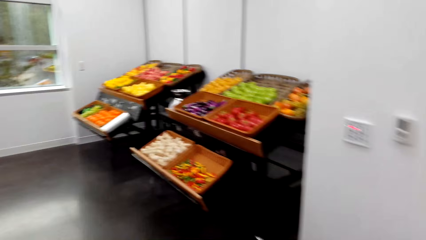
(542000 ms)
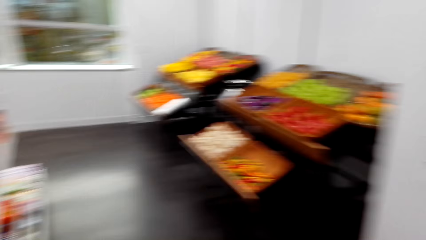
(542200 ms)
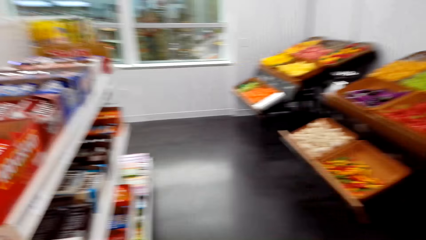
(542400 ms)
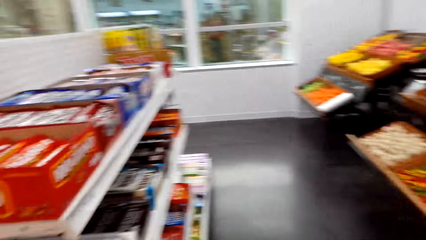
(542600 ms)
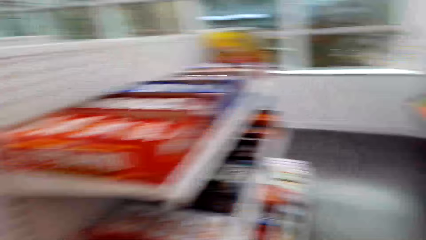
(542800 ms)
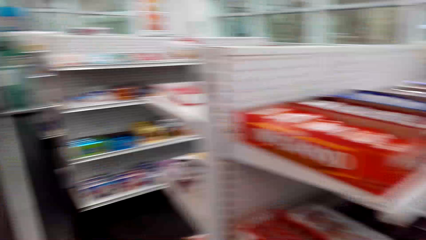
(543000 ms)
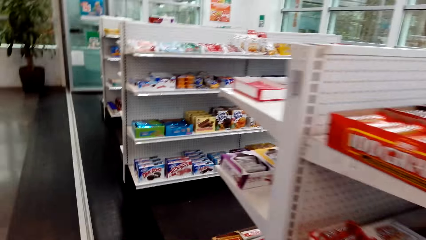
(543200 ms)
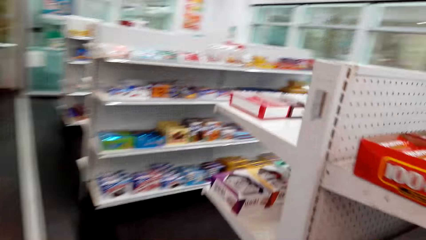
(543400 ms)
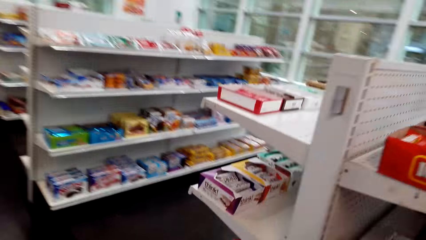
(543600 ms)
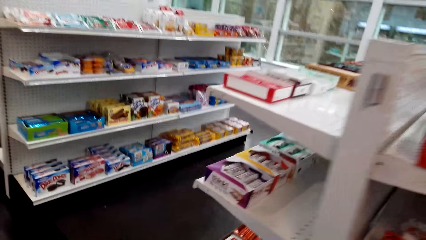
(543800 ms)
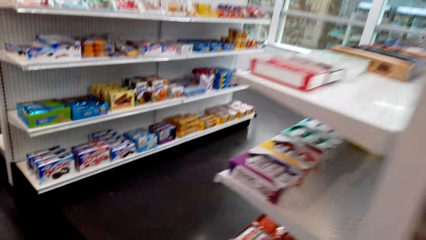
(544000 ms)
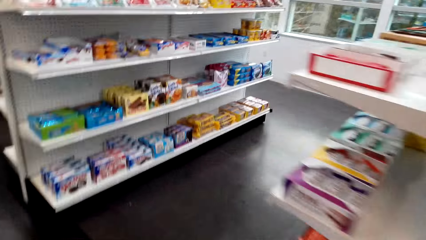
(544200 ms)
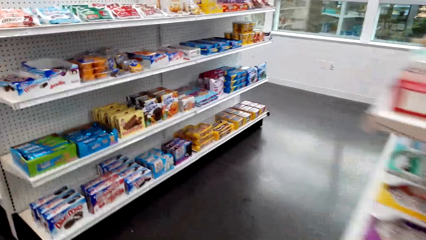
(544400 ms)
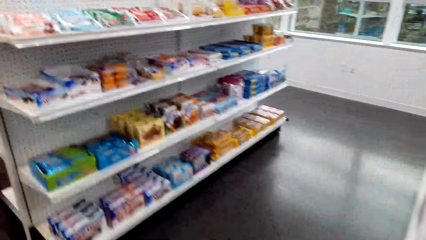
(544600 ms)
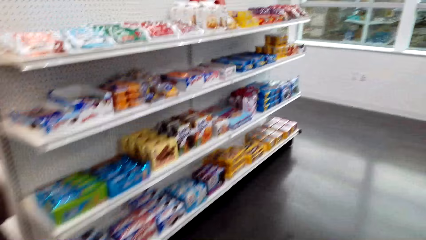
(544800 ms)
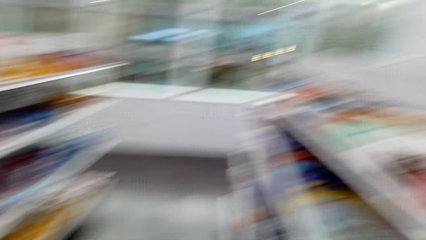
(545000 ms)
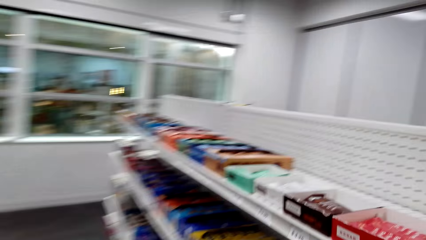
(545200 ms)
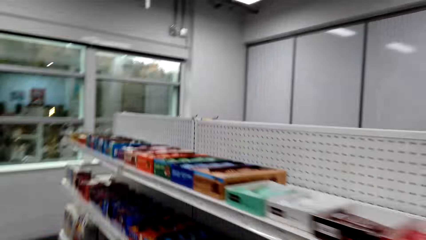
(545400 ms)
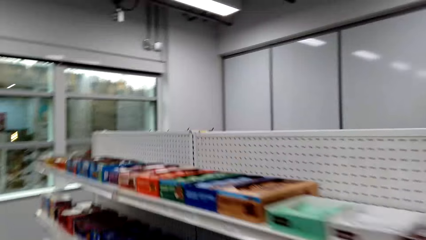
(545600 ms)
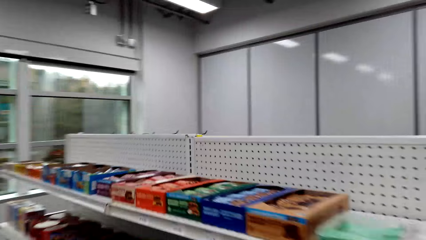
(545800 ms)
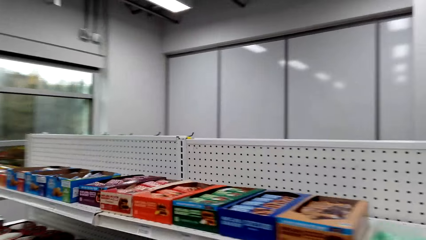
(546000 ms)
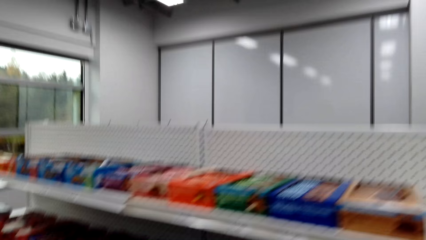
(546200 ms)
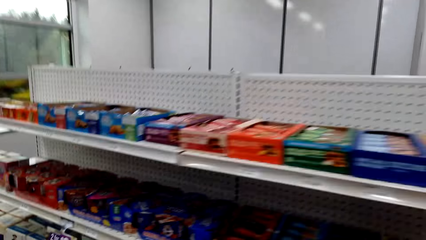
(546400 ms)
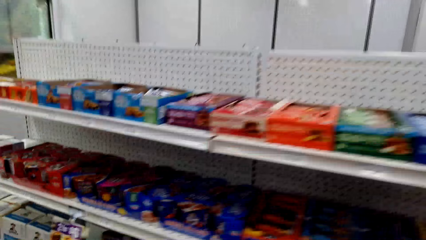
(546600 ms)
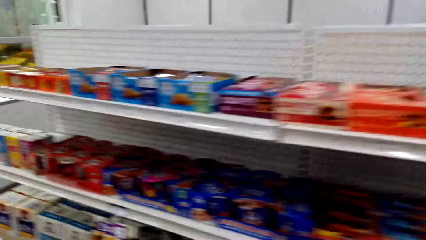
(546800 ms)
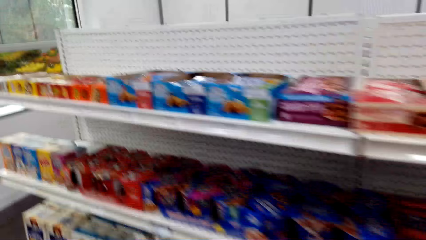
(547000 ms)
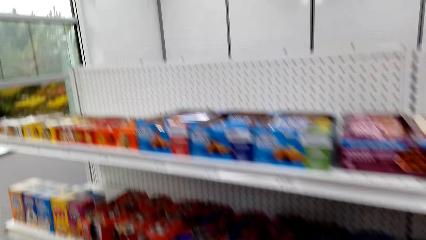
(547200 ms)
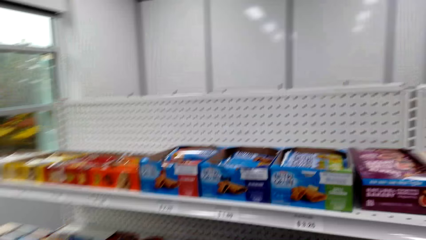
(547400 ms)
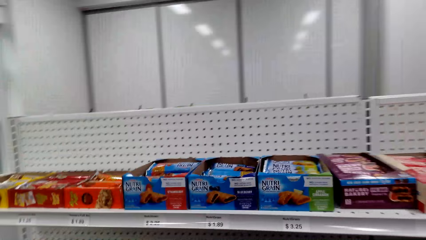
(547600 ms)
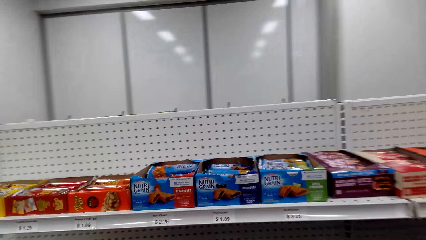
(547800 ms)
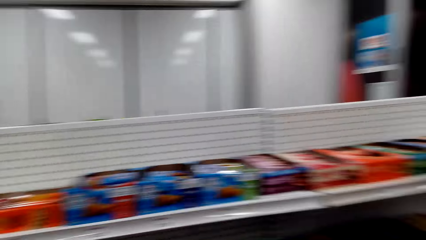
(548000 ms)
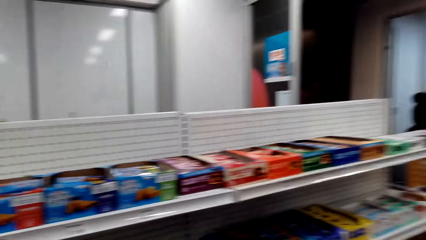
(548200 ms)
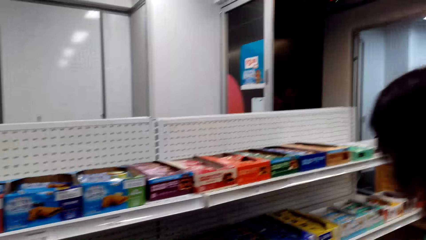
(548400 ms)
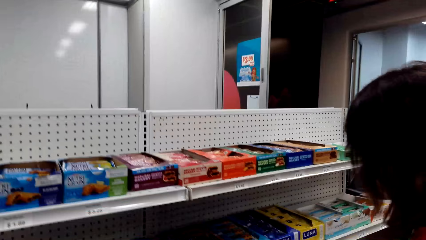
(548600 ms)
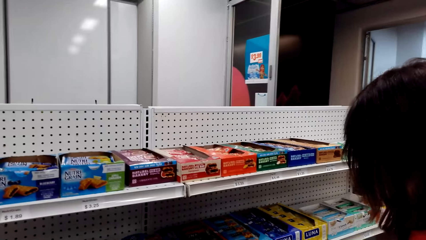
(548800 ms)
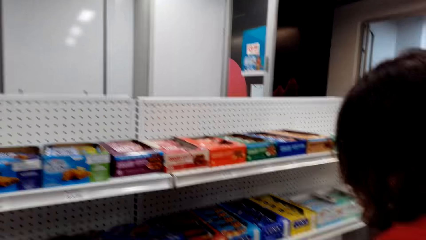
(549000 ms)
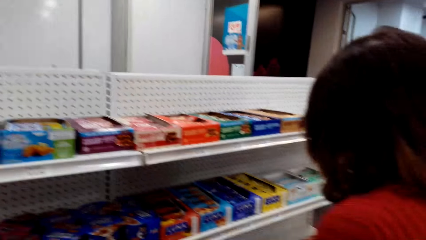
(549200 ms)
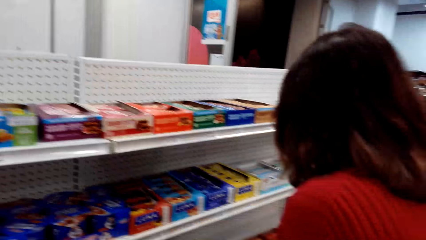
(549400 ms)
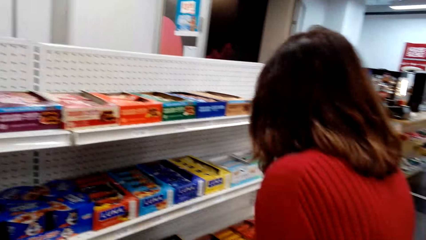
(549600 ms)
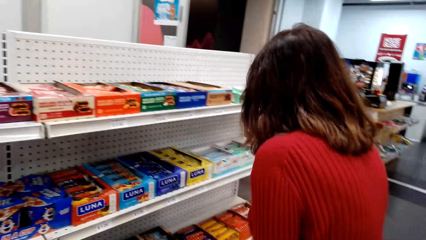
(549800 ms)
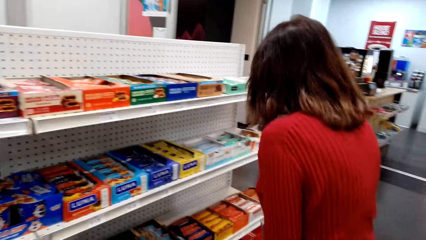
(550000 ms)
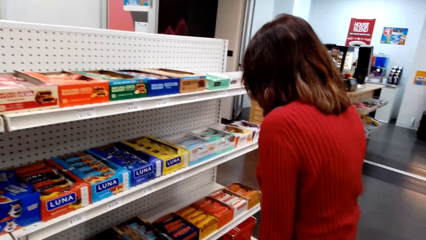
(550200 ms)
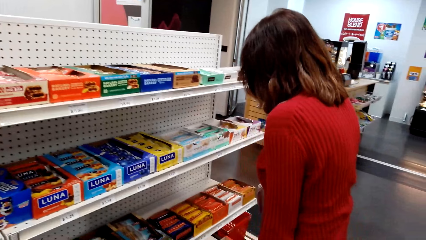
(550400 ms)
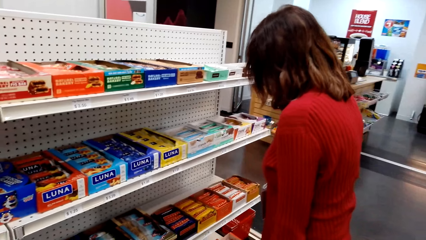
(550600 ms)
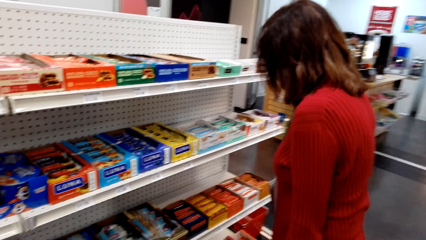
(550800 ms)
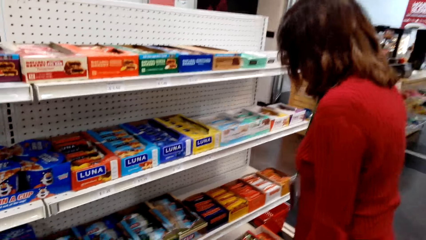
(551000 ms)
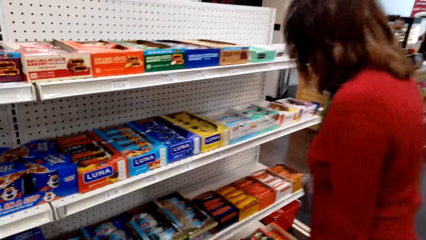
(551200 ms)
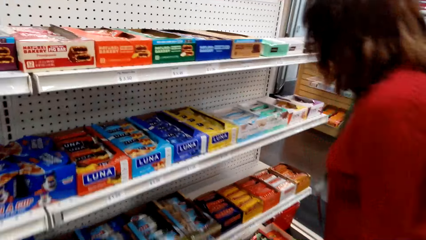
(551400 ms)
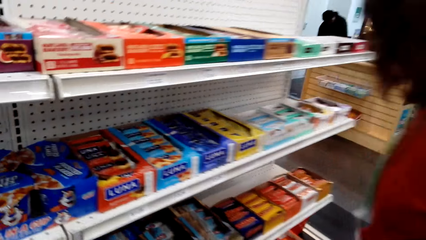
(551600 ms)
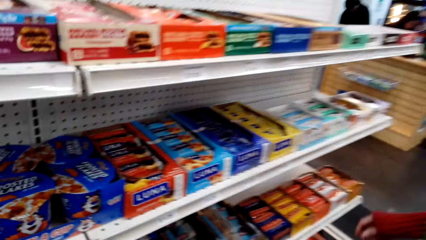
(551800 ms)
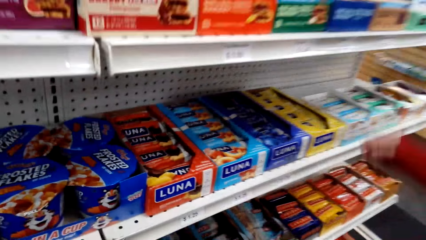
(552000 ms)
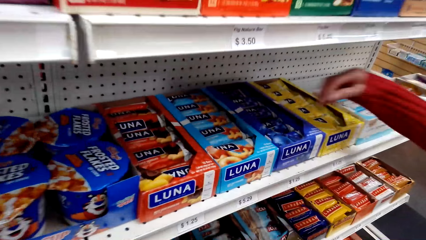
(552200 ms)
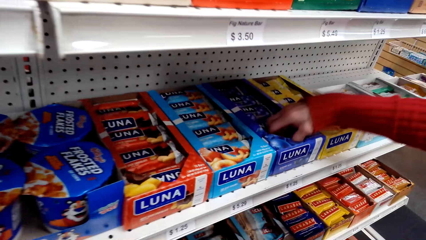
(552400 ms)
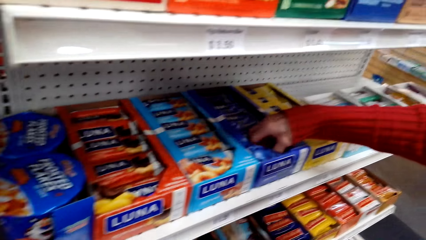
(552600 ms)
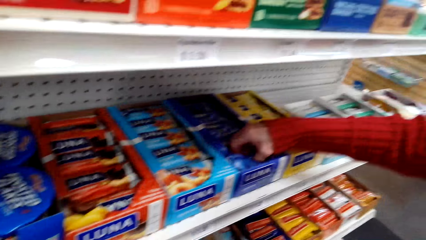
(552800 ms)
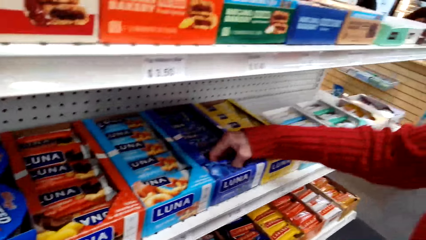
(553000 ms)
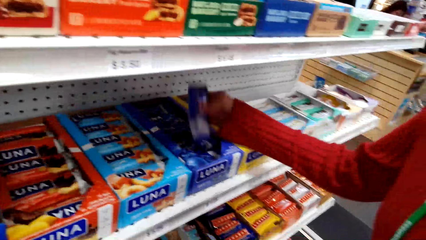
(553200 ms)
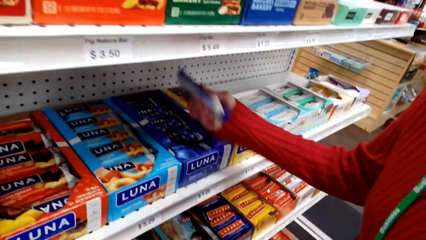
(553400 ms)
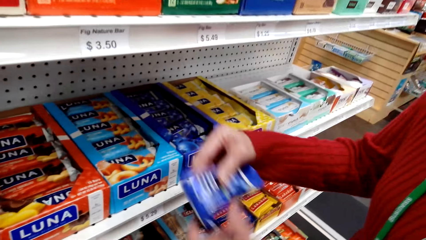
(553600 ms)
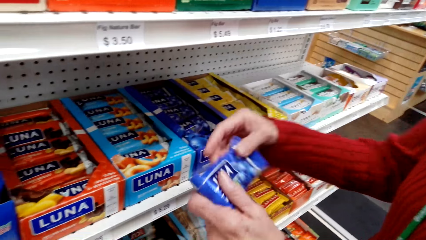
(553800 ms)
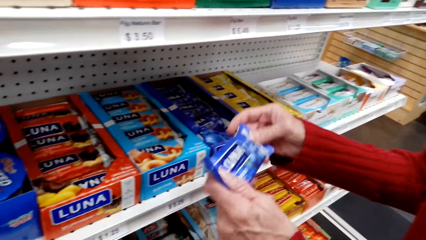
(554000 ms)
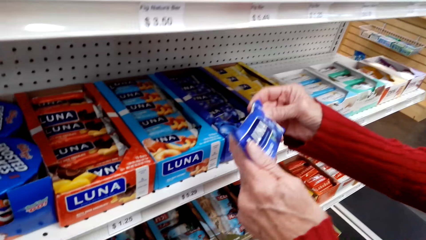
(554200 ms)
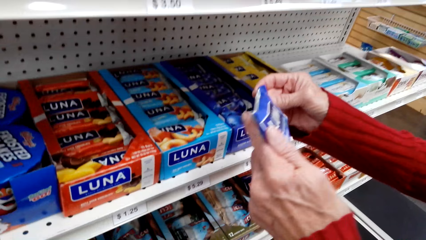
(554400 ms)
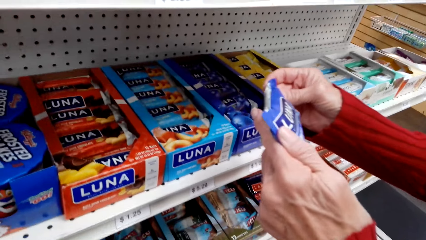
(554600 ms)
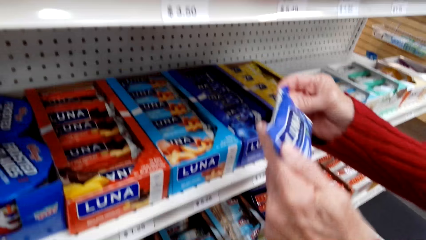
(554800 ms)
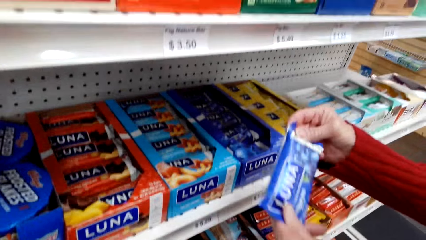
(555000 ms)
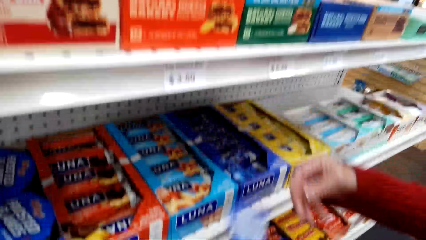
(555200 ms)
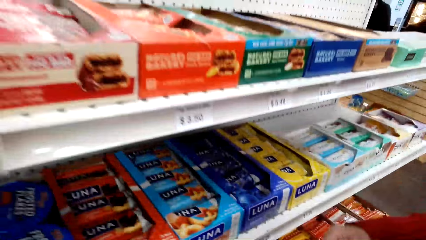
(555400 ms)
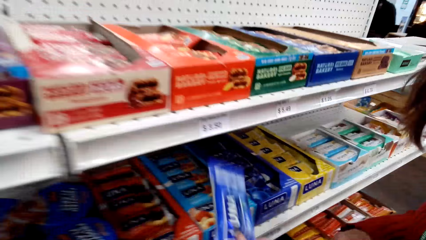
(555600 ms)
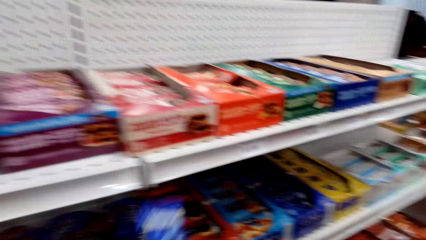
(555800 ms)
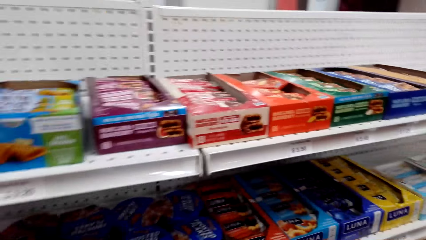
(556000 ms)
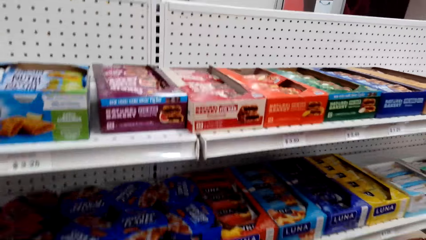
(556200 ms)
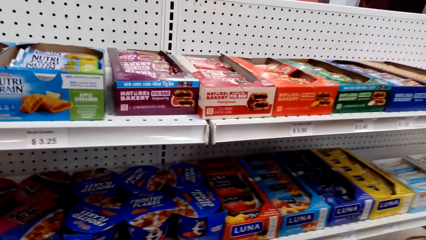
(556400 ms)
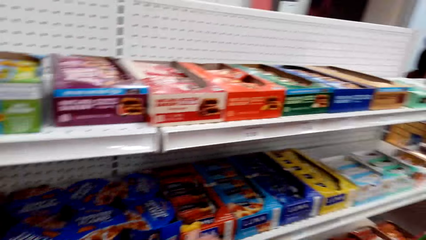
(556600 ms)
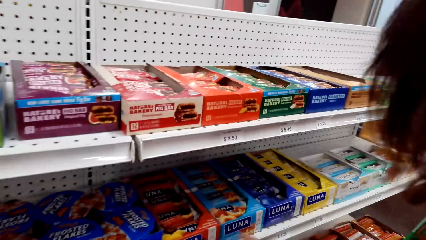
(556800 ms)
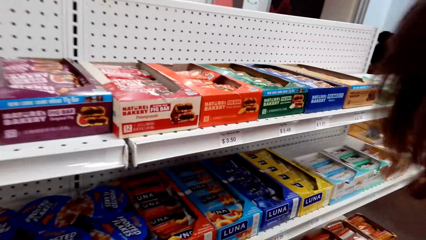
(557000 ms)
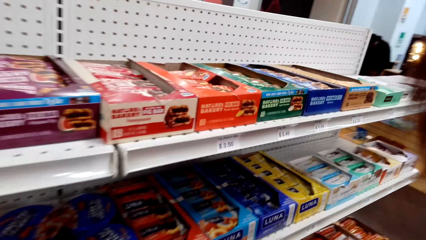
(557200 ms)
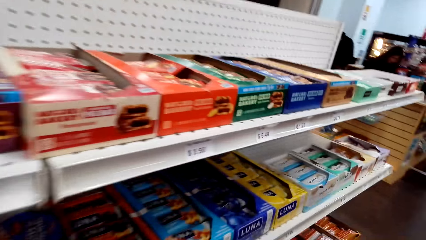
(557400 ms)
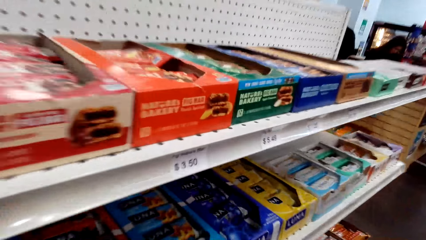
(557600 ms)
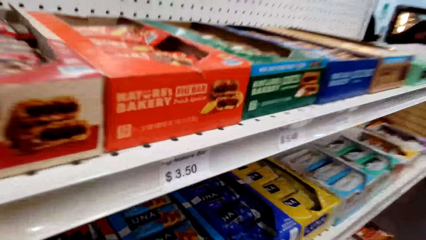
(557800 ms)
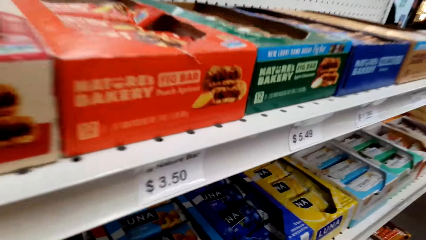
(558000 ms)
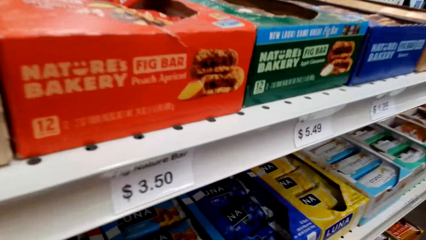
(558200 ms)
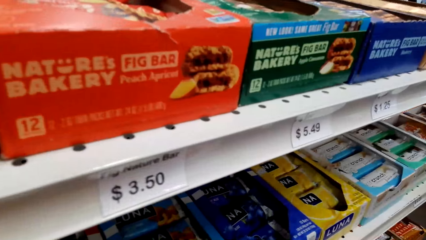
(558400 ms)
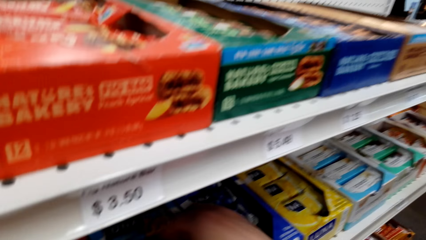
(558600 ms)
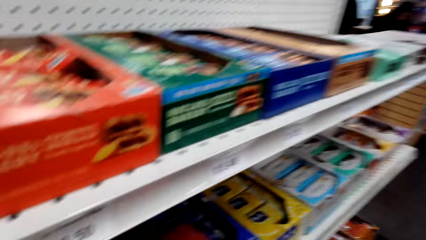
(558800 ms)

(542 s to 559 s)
A woman converses with the camera wearer. The woman picks up a Luna bar from a box on a shelf. The woman reads the Luna bar. Another woman hands over a Luna bar.
